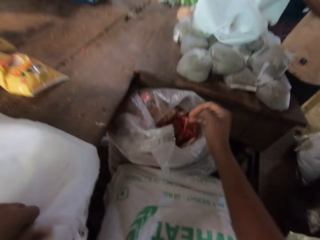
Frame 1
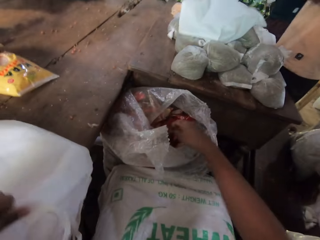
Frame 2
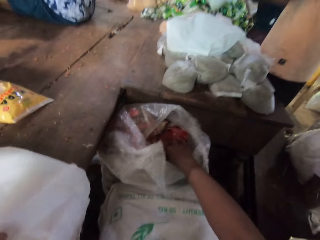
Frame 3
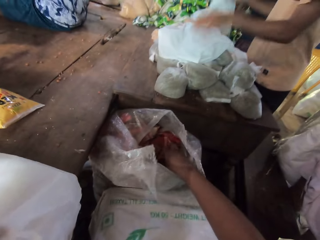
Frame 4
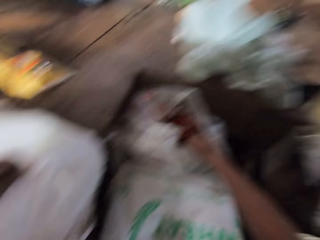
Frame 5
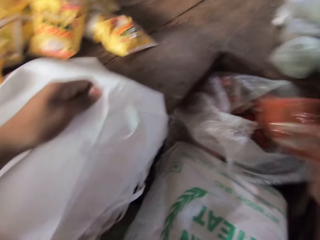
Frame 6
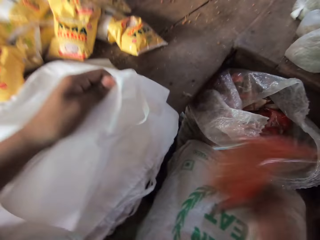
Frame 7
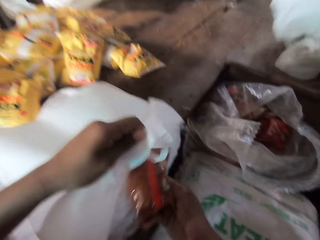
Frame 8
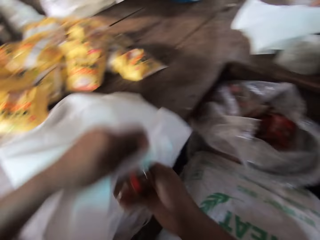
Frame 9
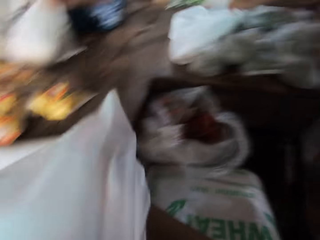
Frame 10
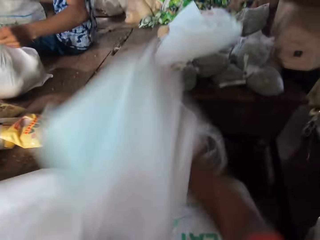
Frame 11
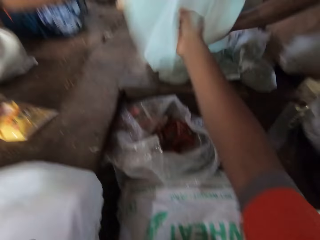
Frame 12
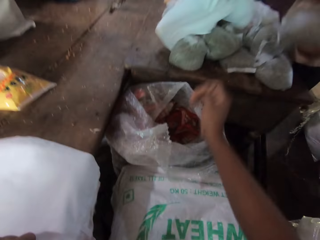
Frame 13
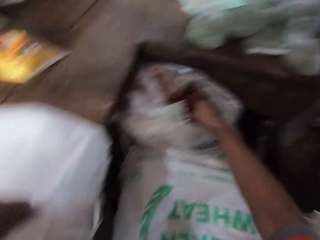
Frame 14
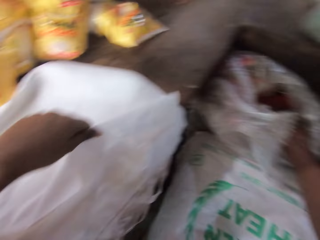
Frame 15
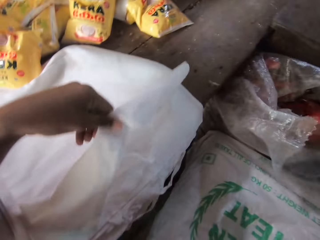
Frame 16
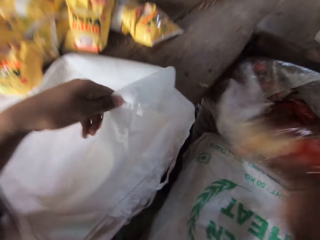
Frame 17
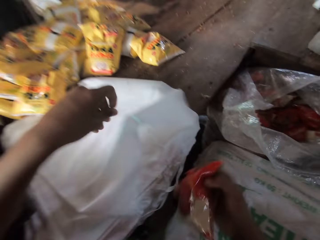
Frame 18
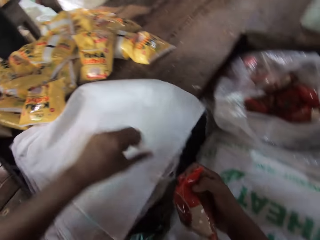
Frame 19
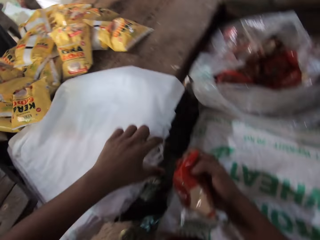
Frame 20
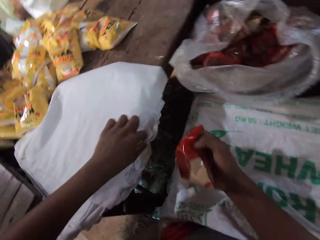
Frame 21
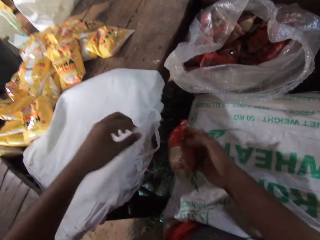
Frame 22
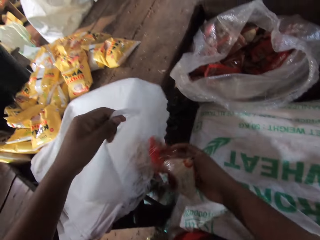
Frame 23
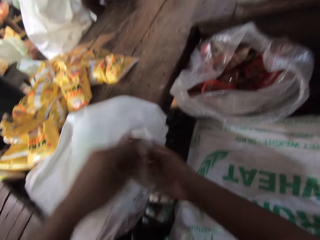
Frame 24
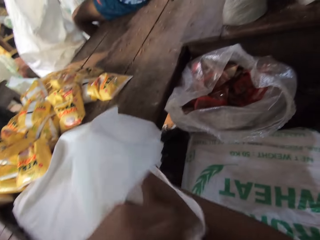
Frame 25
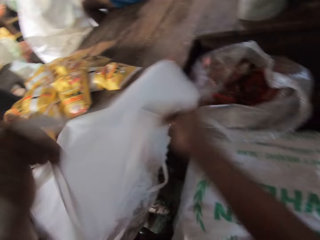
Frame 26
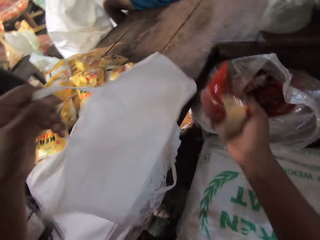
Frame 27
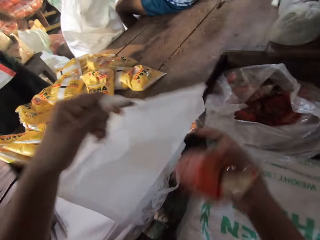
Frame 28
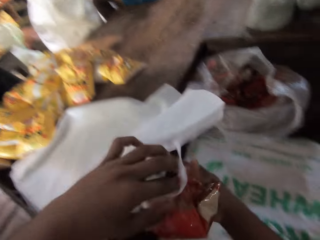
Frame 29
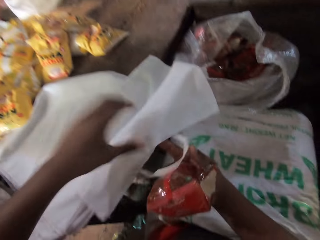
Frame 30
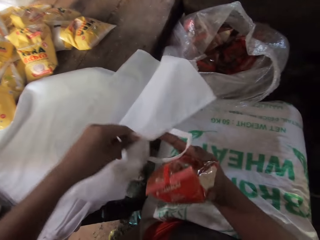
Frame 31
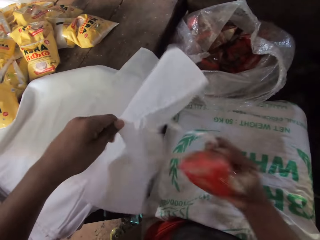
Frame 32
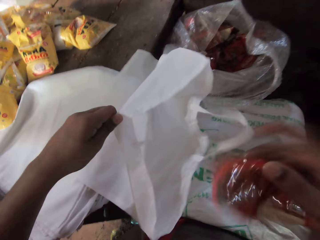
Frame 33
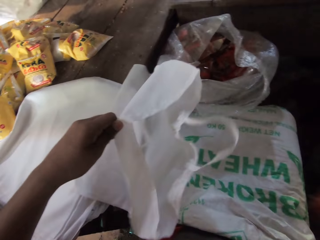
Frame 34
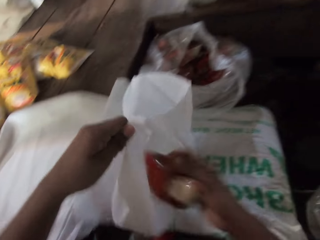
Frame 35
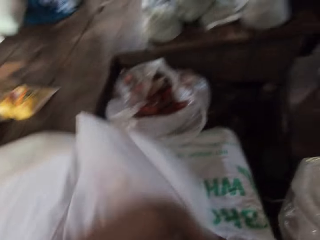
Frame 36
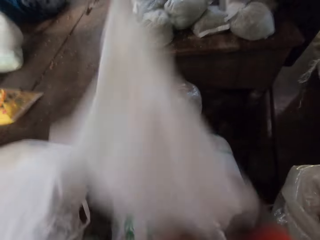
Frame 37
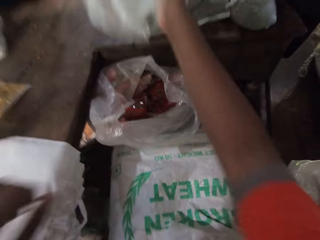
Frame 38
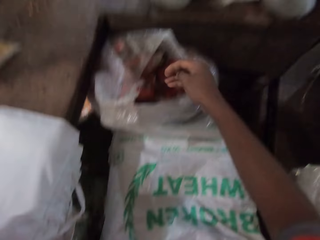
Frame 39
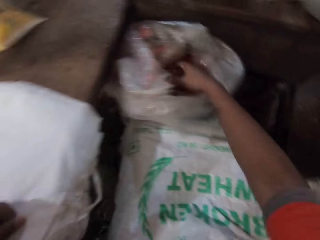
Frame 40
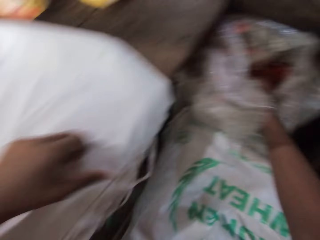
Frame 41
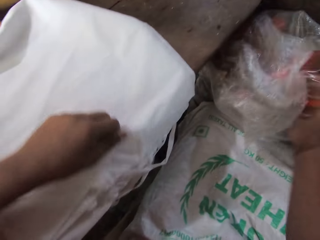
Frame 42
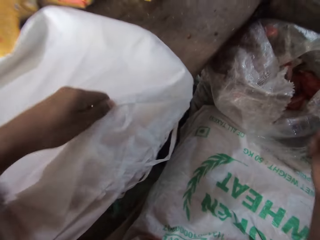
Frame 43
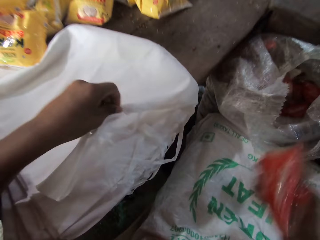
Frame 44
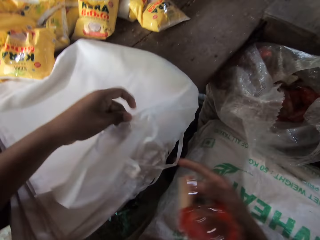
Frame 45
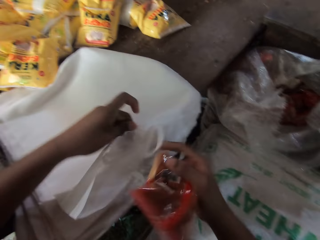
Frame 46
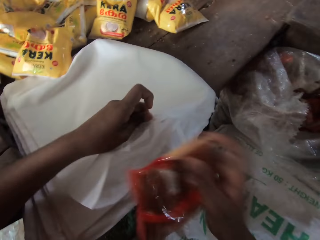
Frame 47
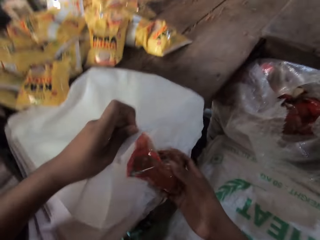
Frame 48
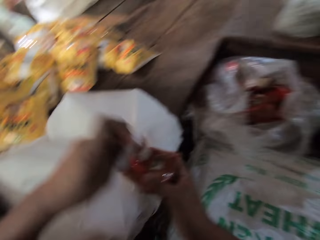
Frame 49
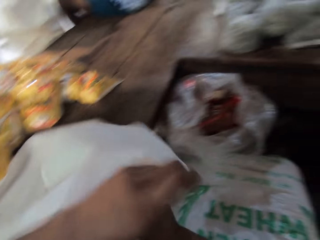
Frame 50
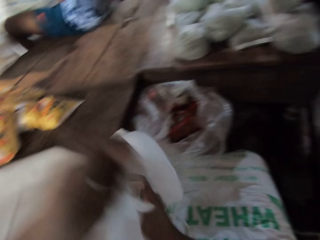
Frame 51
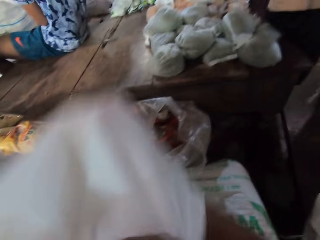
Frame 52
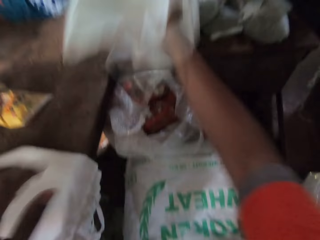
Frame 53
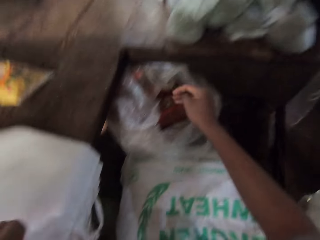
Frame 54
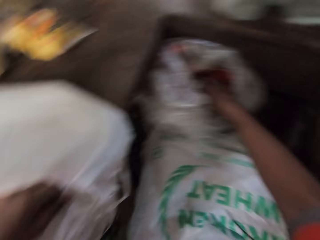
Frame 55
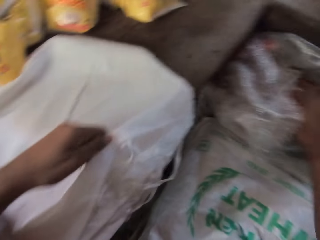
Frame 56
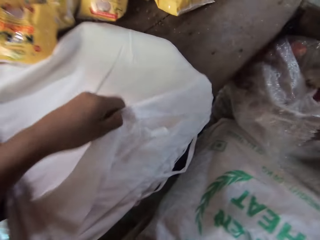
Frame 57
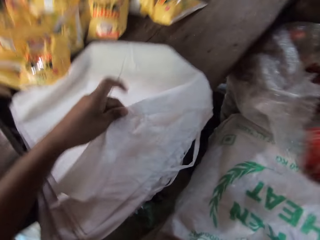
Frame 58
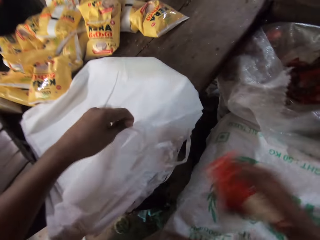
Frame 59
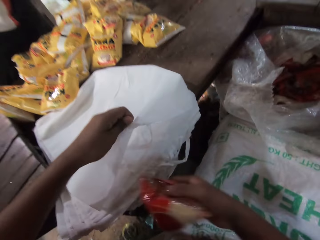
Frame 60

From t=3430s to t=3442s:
The camera wearer picks a food item from the sack with his right hand. He picks a bag from the table with his left hand. He puts the food item into the bag with his right hand. He throws the bag on the table with his right hand. He picks a food item from the sack with his right hand. He picks a bag from the table with his left hand. He opens the bag with both hands. He puts the food item into the bag with his right hand. He throws the bag on the table with his right hand. He picks a food item from the sack with his right hand. He picks a bag from the table with his left hand. He puts the food item into the bag with his right hand. He throws the bag on the table with his right hand. He picks a food item from the sack with his right hand. He picks a bag from the table with his left hand.

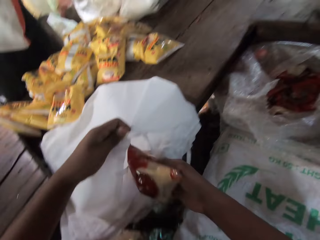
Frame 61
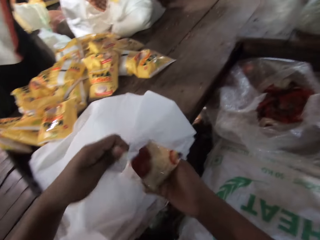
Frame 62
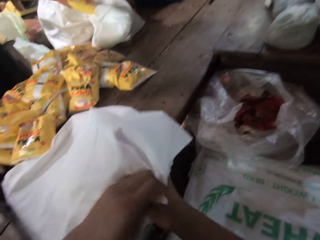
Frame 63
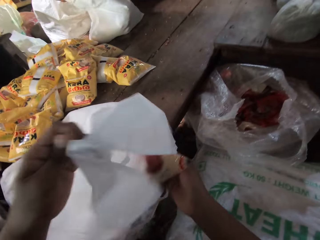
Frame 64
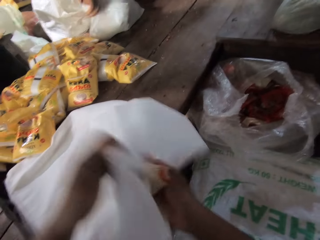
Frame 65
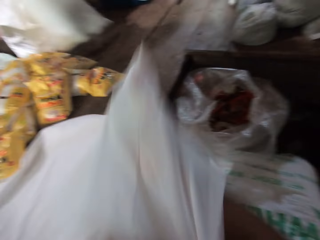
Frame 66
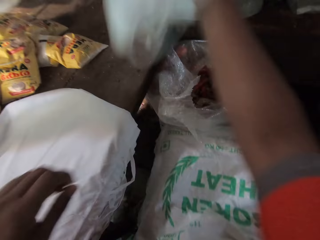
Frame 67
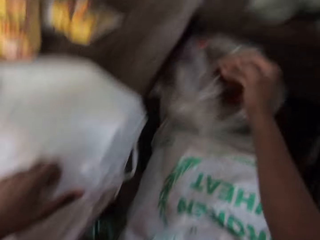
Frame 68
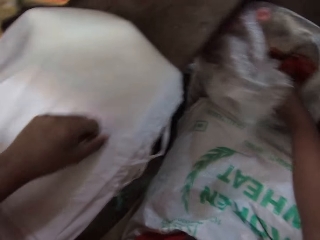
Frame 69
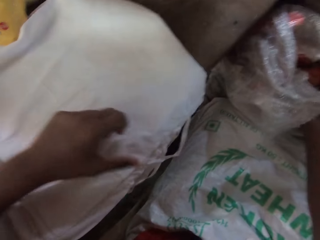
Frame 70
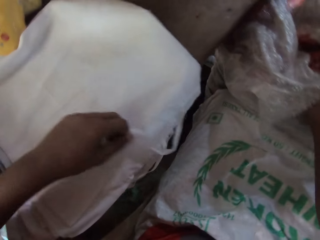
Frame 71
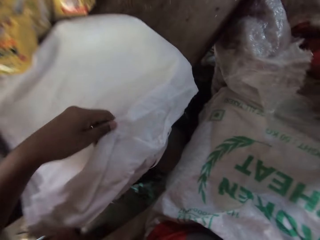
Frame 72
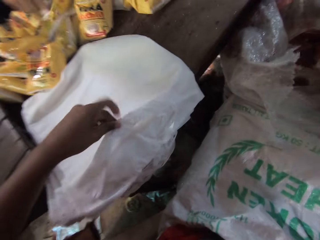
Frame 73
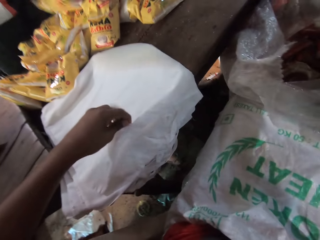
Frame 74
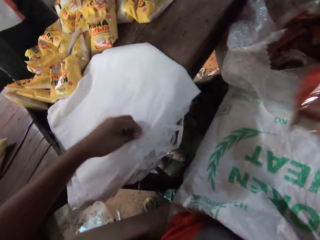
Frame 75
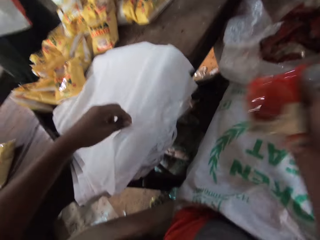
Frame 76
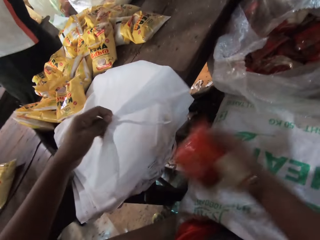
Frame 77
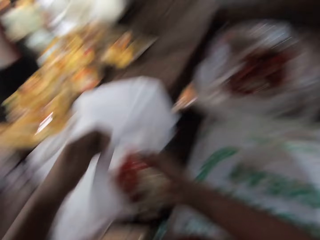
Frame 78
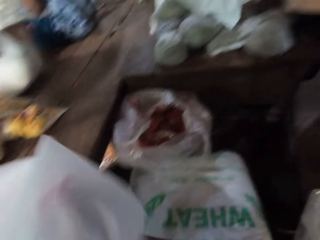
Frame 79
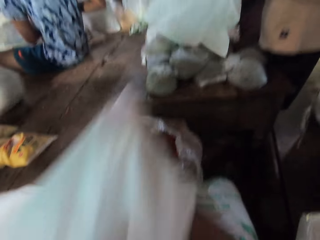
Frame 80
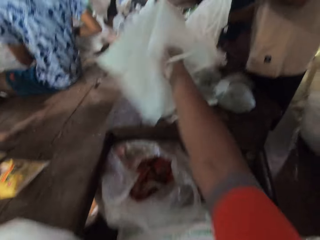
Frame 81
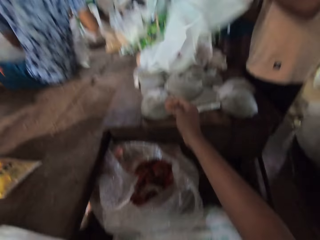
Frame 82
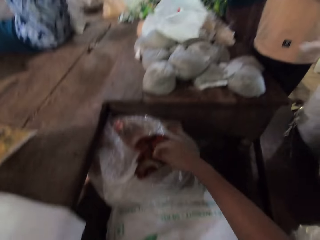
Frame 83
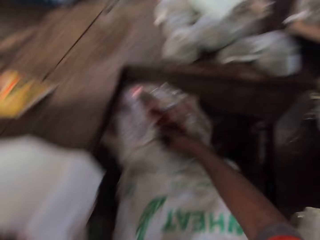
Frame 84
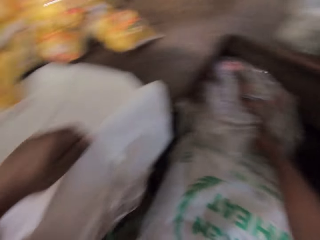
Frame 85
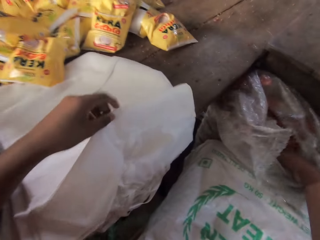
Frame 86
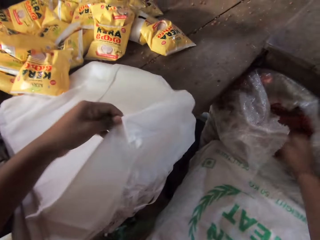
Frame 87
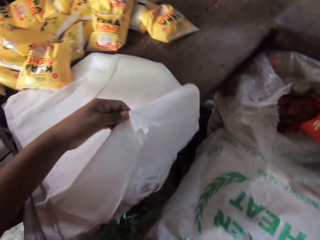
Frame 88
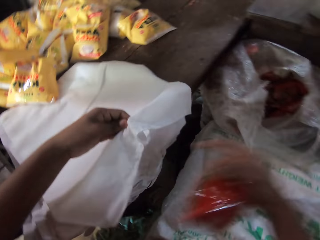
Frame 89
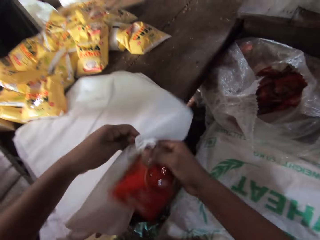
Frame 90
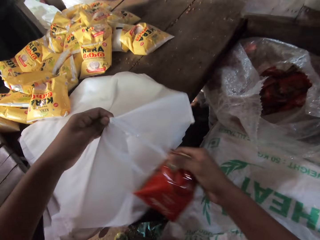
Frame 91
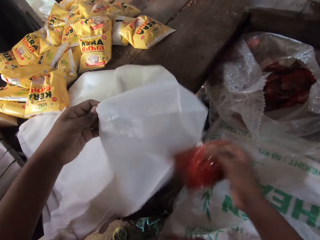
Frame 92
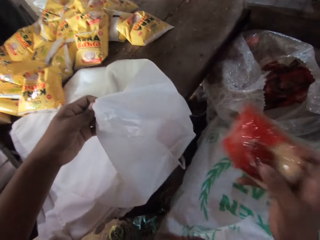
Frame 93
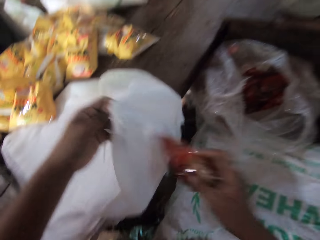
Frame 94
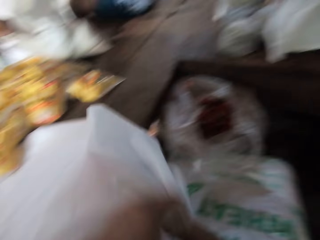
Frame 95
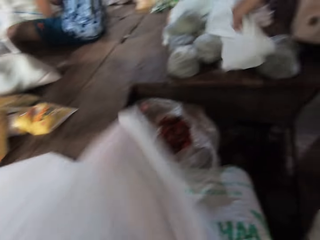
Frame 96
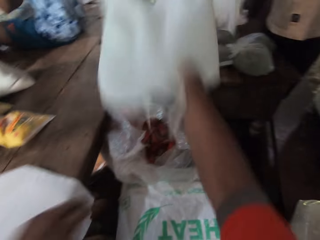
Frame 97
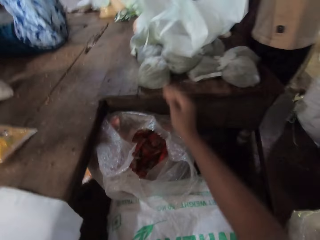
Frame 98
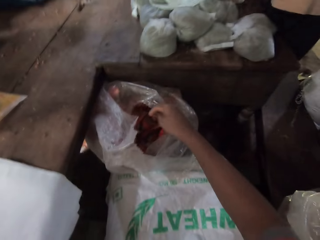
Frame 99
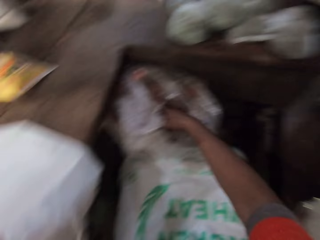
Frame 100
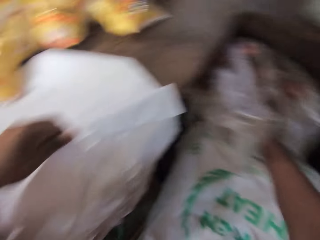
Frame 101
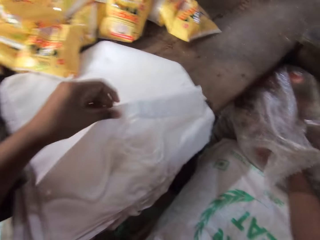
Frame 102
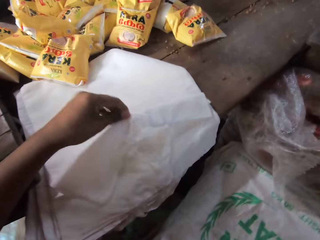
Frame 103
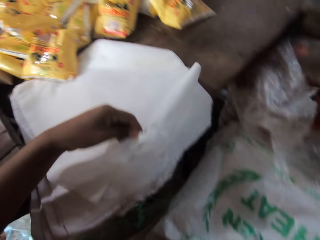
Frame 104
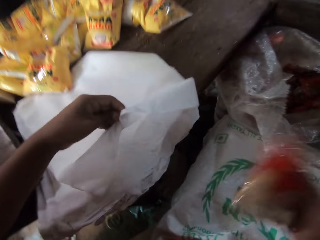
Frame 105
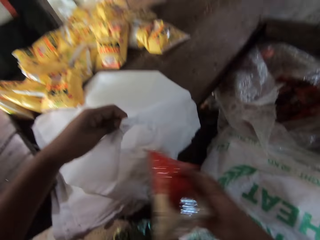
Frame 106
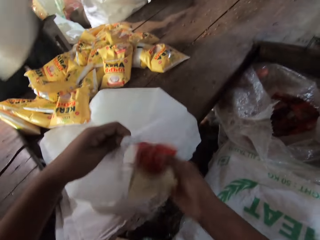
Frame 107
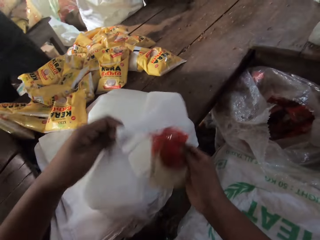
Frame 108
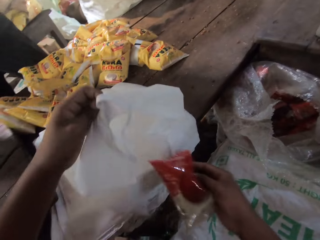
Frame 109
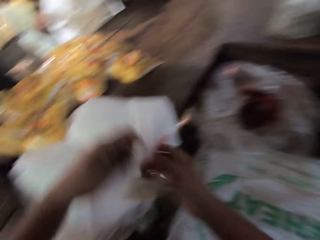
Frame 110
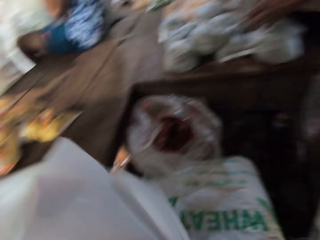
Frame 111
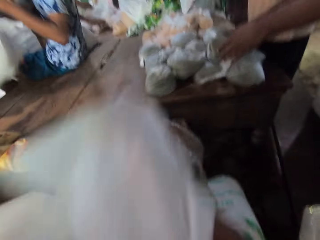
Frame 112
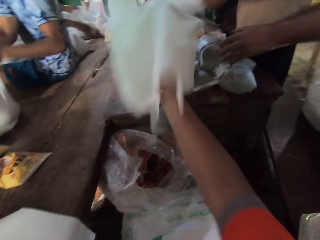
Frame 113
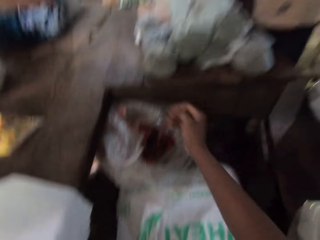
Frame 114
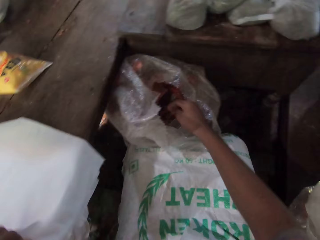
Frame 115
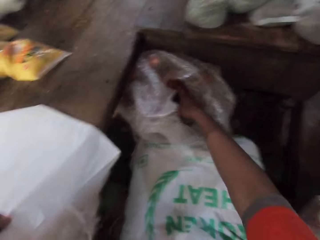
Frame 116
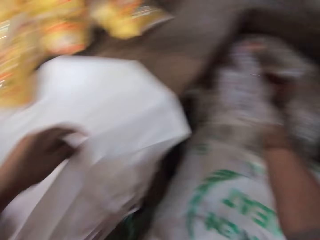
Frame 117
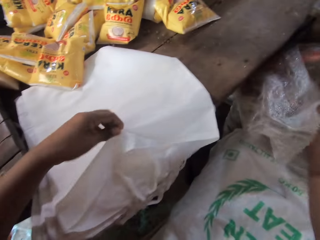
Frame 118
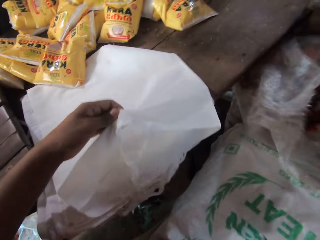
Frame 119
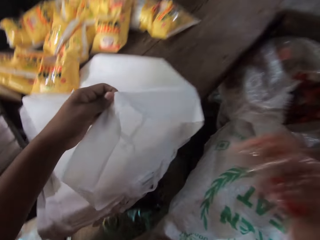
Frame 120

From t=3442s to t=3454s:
The camera wearer puts the food item into the bag with his right hand. He throws the bag on the table with his right hand. He picks a food item from the sack with his right hand. He picks a bag from the table with his left hand. He puts the food item into the bag with his right hand. He throws the bag on the table with his right hand. He picks a food item from the sack with his right hand. He picks a bag from the table with his left hand. He opens the bag with both hands. He puts the food item into the bag with his right hand. A man picks the bag from the table with his right hand. The camera wearer throws the bag on the table with his right hand. He picks a food item from the sack with his right hand. He picks a bag from the table with his left hand. He puts the food item into the bag with his right hand. He throws the bag on the table with his right hand. Another man drops a bag on the table with both hands. The camera wearer picks a food item from the sack with his right hand. He picks a bag from the table with his left hand.
